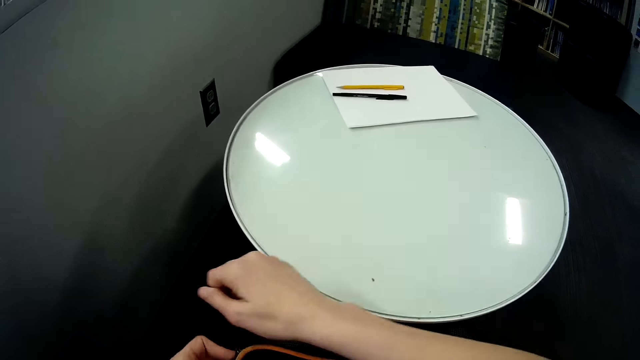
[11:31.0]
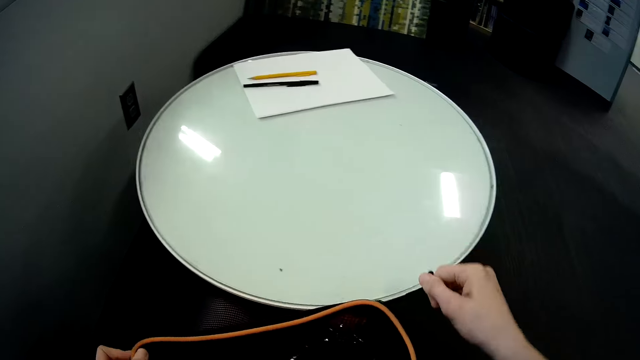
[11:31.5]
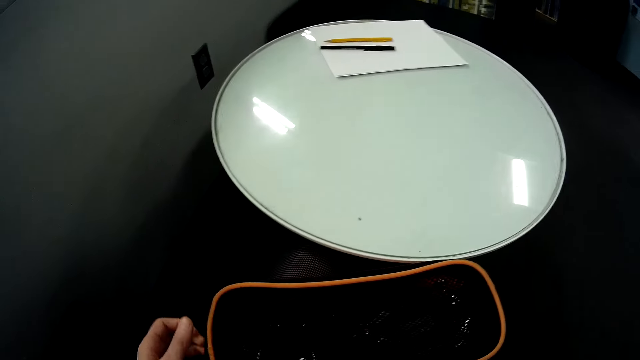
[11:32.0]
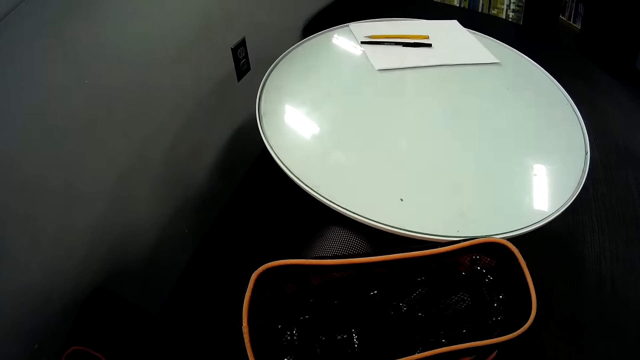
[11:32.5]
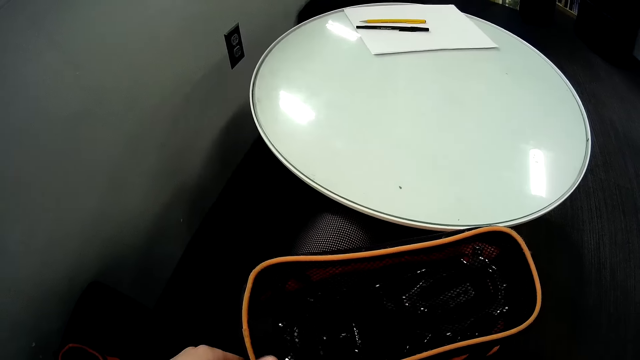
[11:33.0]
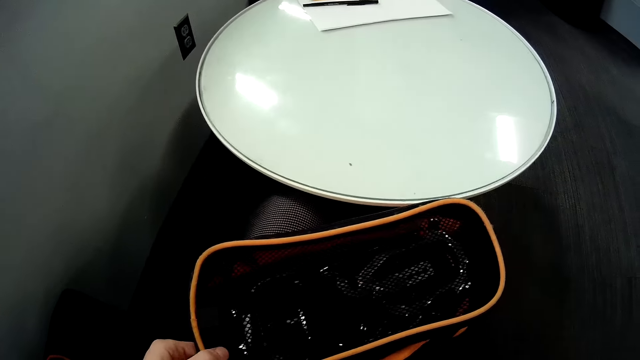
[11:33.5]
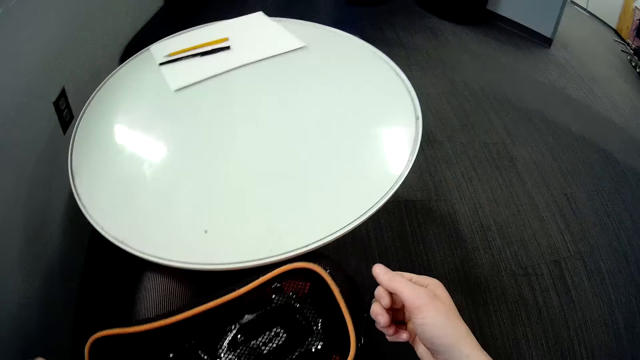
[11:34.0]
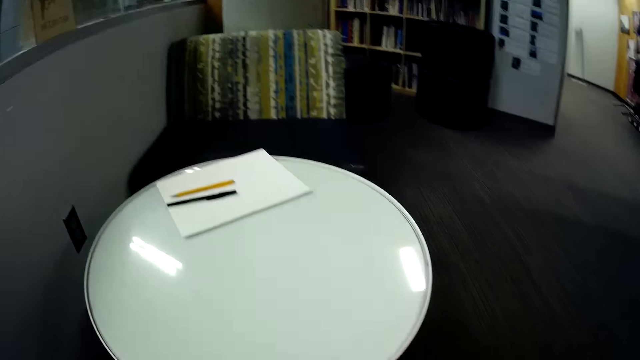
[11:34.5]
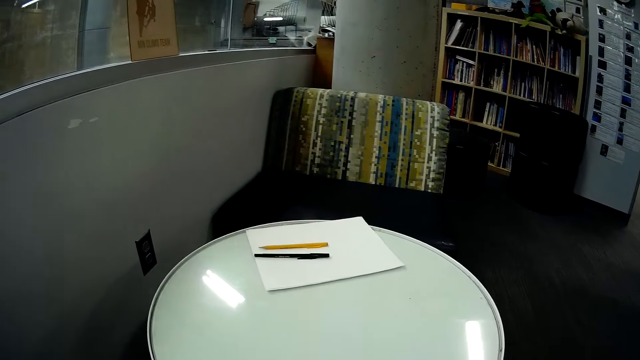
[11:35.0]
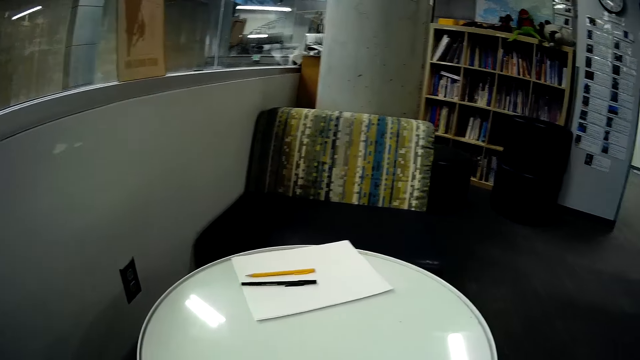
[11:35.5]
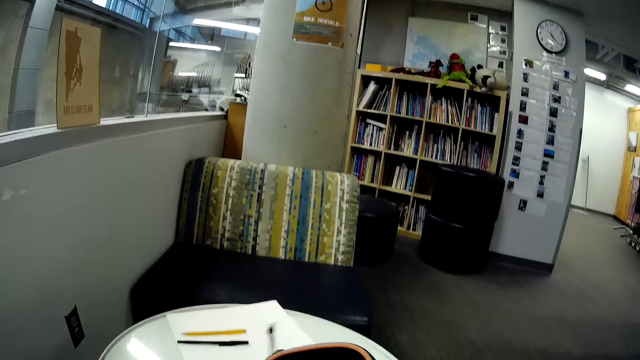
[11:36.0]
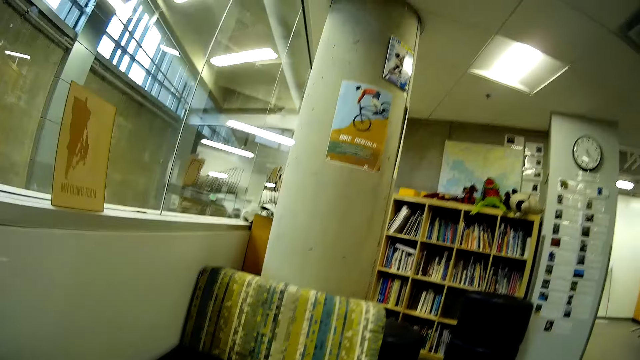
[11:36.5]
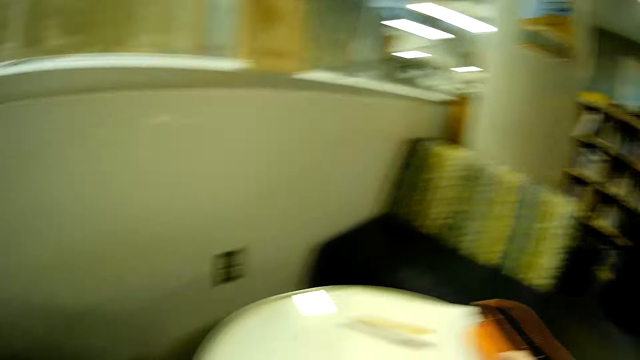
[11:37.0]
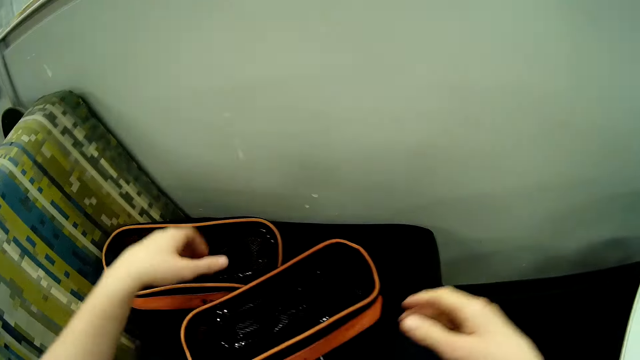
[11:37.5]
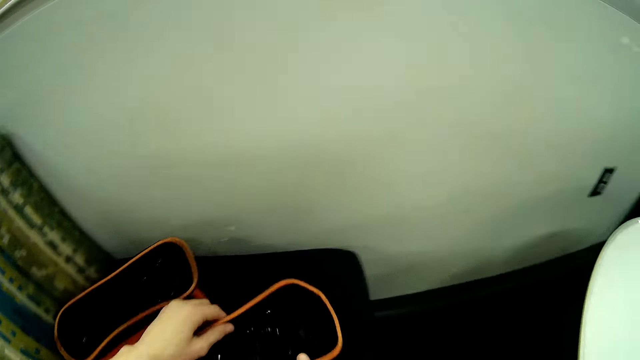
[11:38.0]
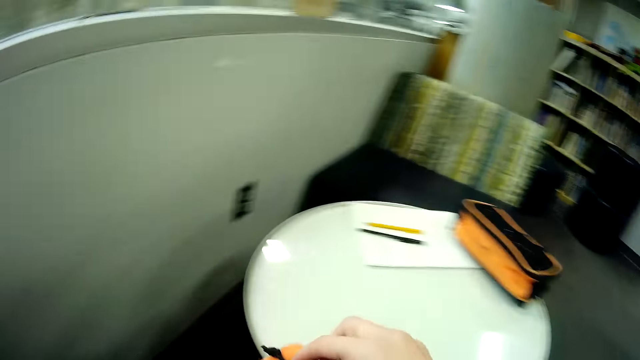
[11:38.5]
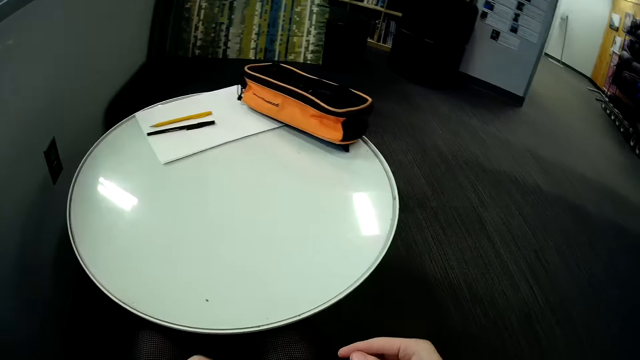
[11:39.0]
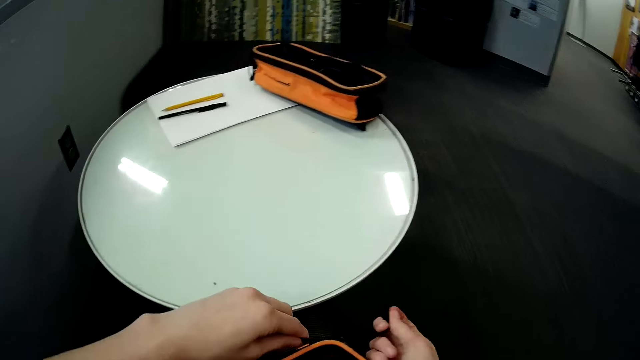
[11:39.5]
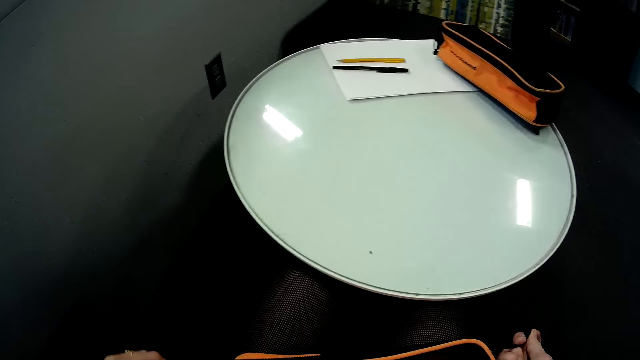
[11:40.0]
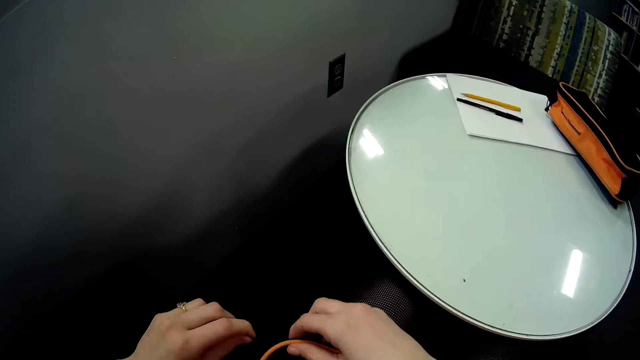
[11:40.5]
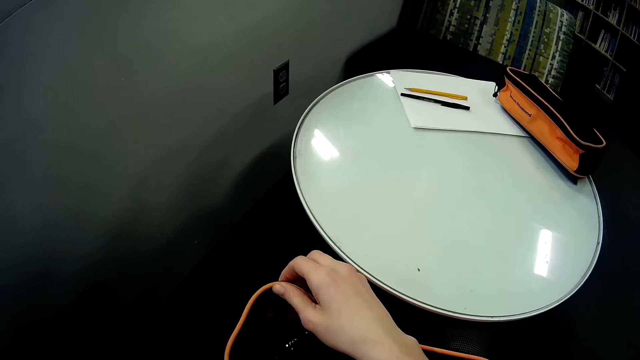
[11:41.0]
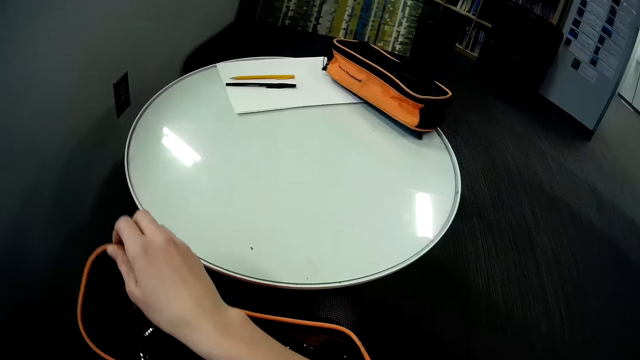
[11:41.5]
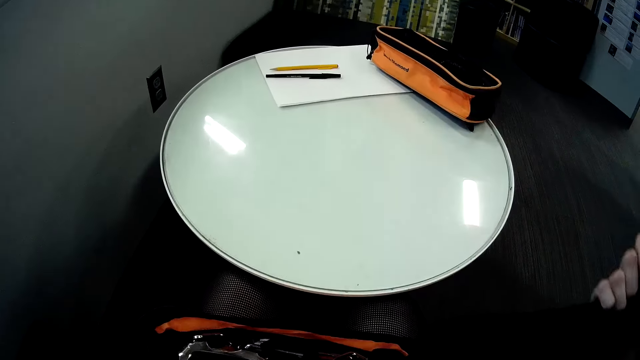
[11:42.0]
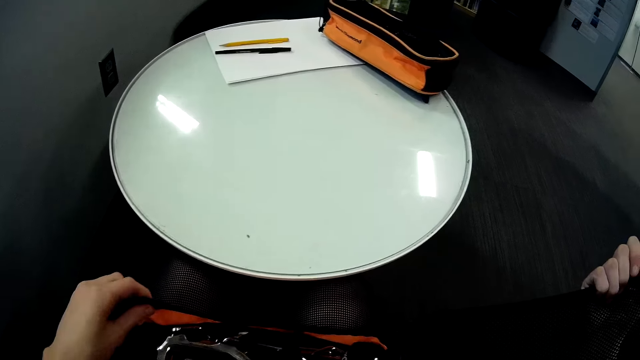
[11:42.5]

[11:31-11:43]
The camera wearer zips the bag. They stare around. They drop the bag on the table. They pick up a crampon bag on a chair. They unzip the bag.

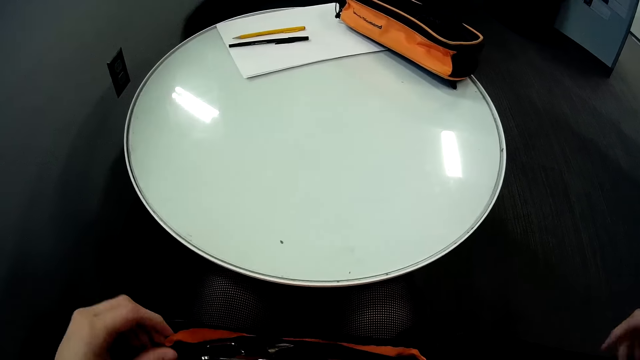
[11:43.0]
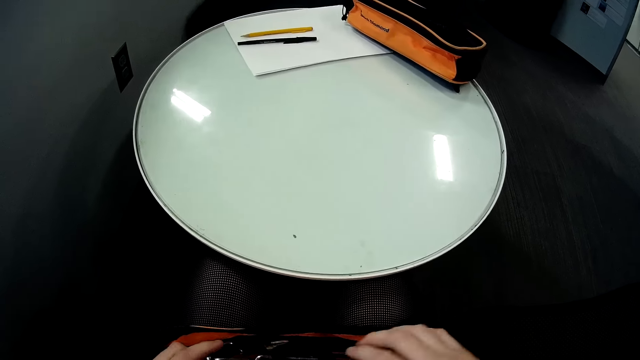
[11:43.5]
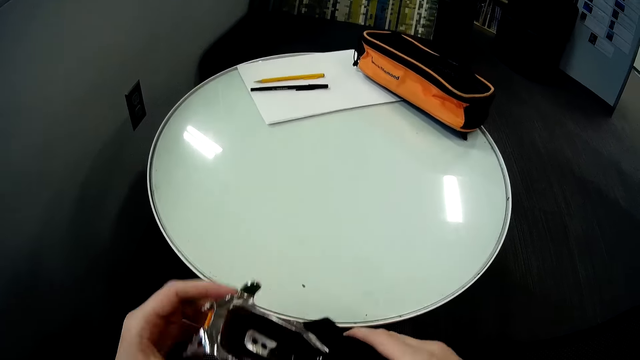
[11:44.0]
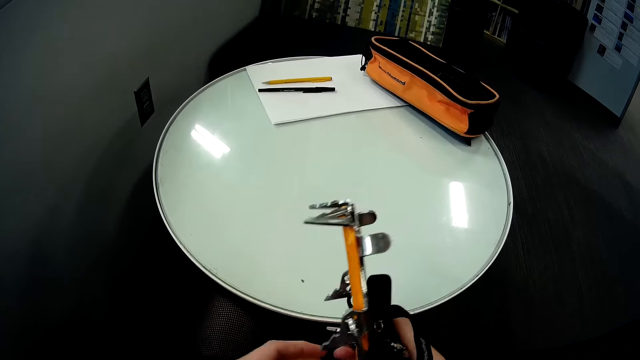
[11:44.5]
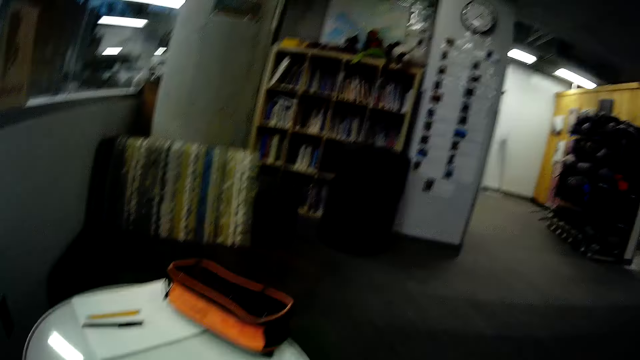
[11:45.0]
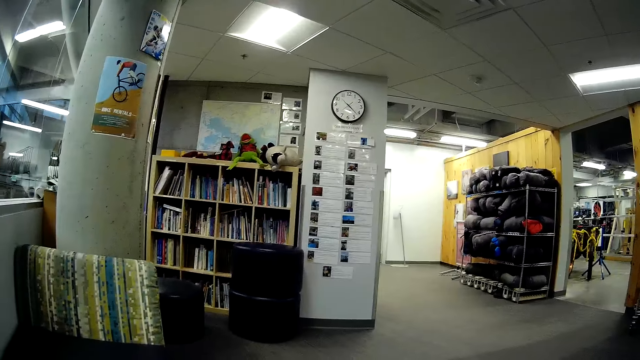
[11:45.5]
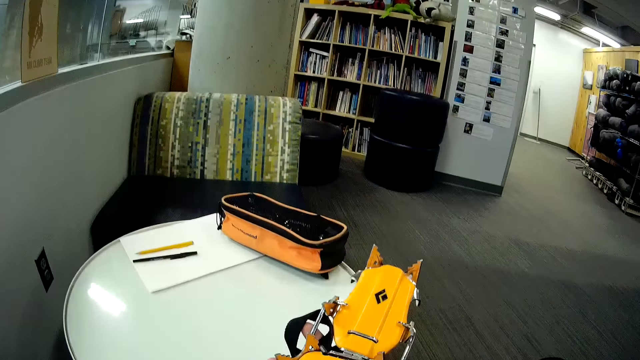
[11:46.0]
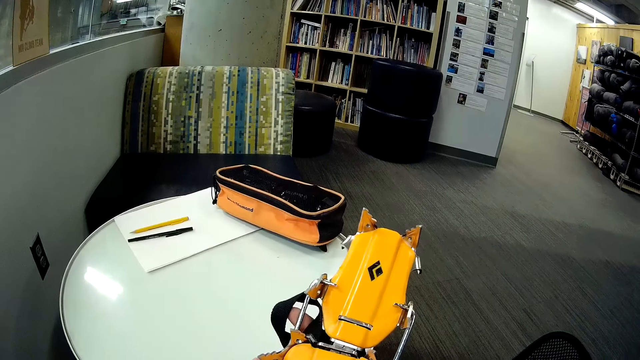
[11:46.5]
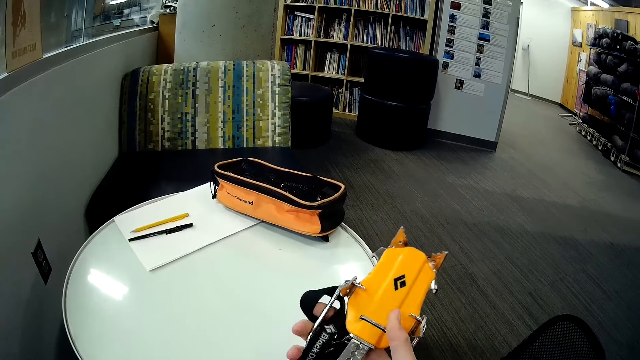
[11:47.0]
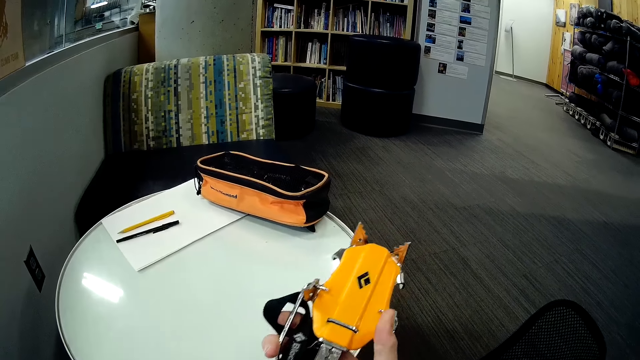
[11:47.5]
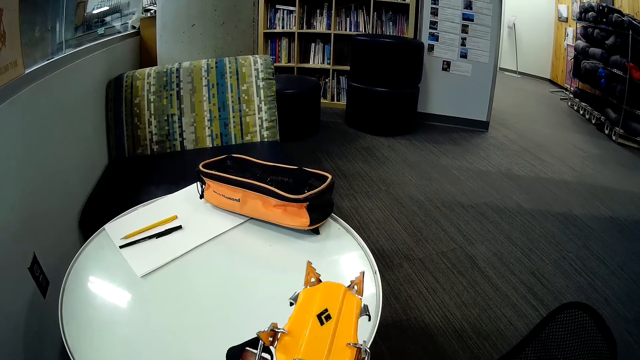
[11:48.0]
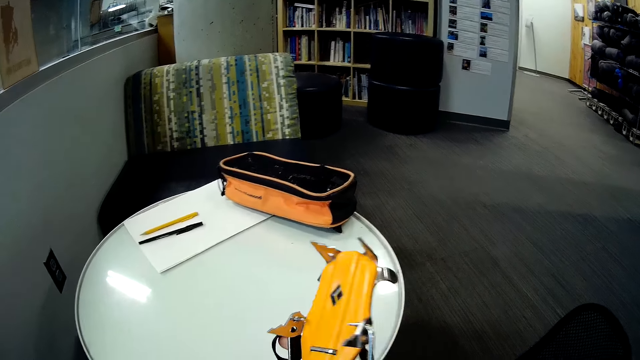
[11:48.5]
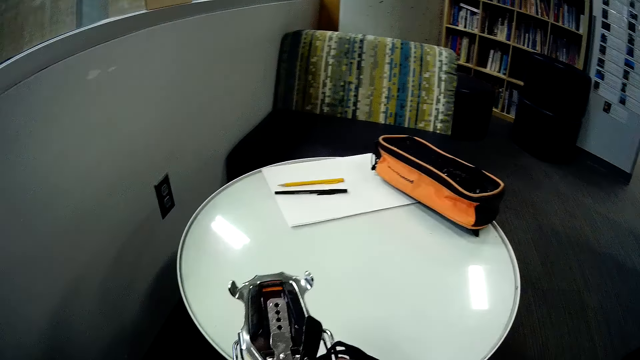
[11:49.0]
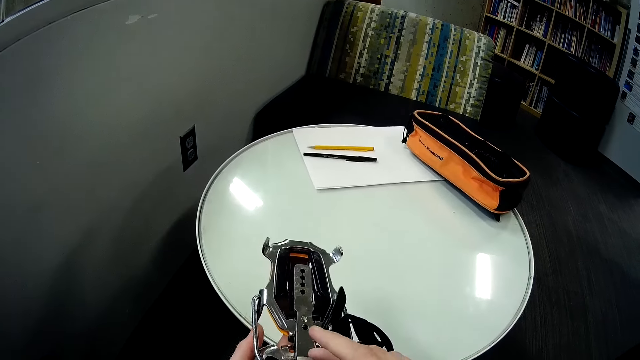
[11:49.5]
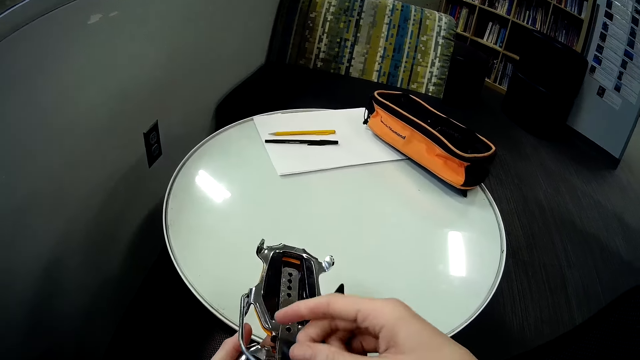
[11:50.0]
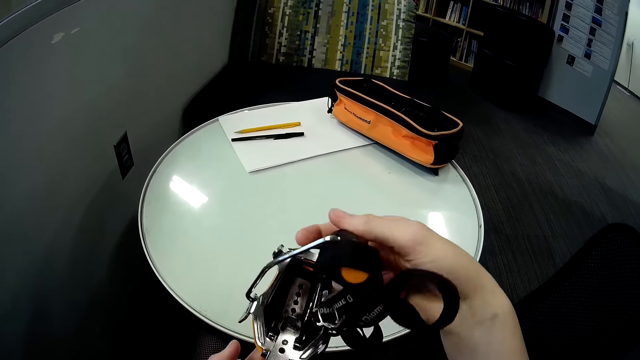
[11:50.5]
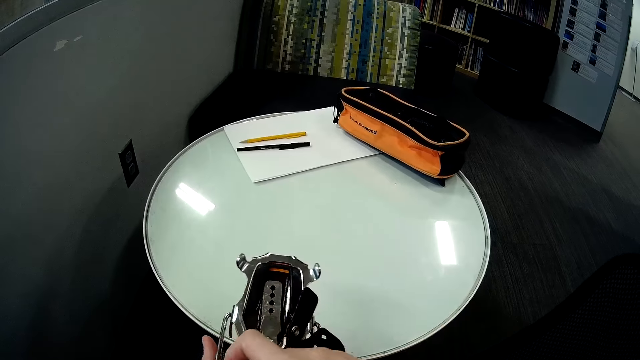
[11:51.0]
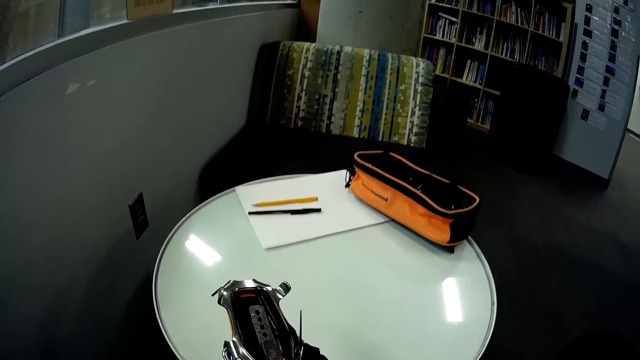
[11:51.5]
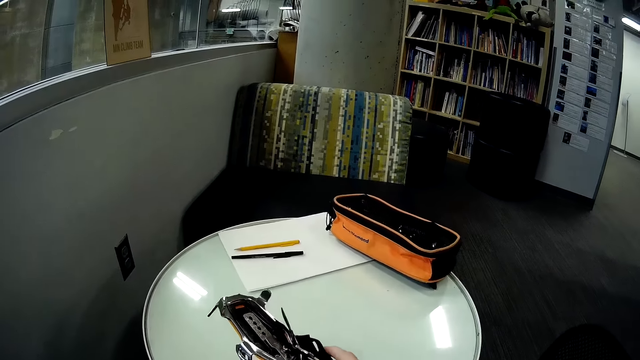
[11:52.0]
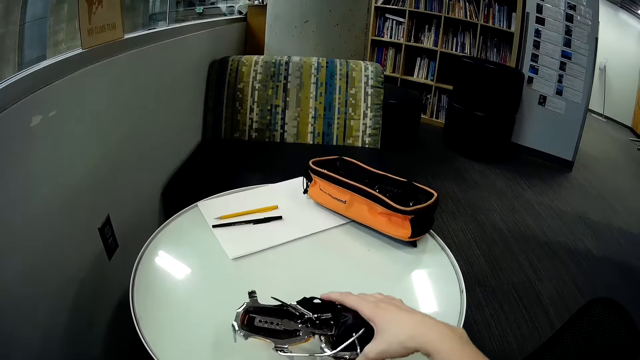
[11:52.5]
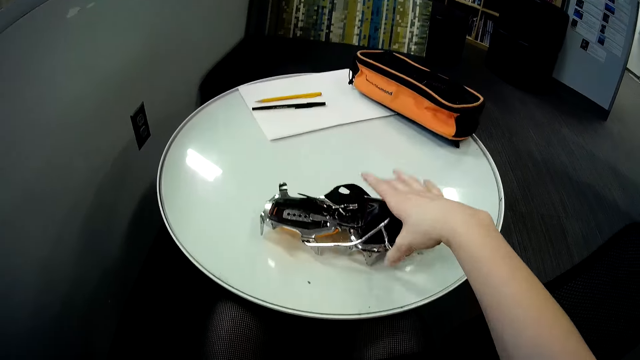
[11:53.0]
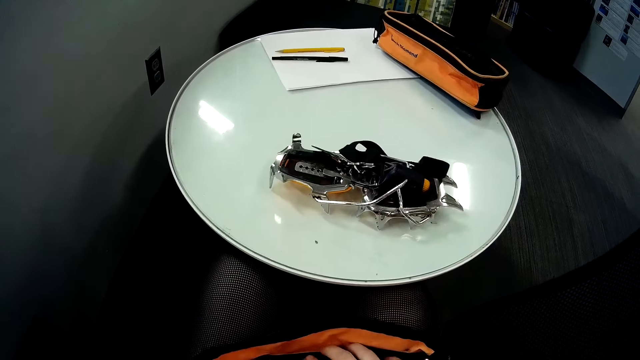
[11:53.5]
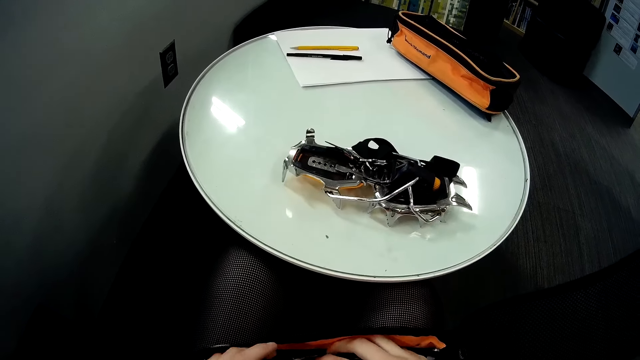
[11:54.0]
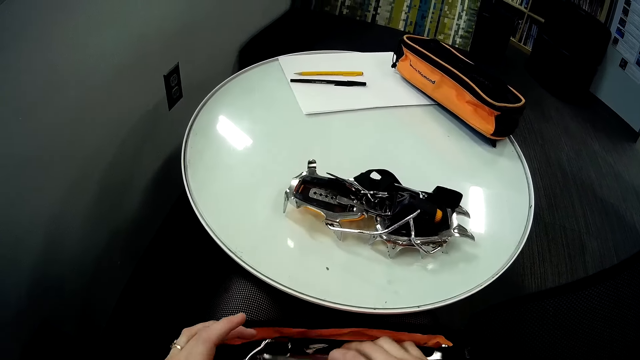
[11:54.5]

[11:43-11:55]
The camera wearer brings out a ski binding or crampon from the bag. They stare at the crampon. They turn the crampon. They put the crampon on the table. They drop the ski binding on the table. They remove a crampon in the bag.
